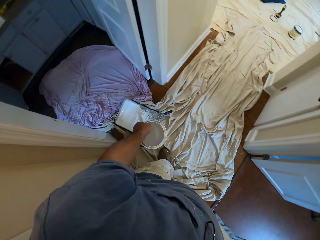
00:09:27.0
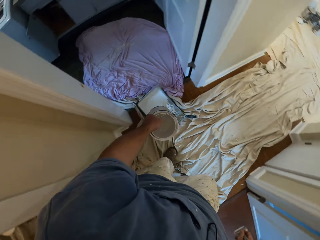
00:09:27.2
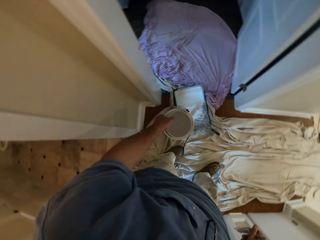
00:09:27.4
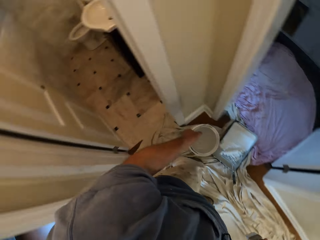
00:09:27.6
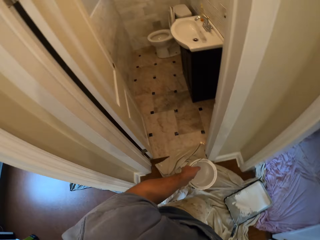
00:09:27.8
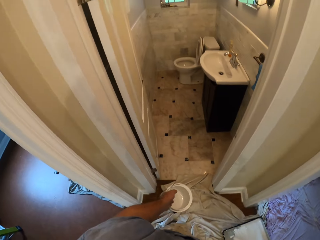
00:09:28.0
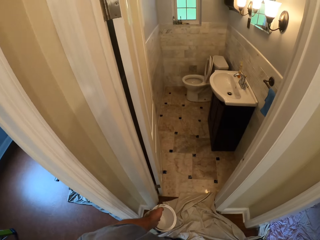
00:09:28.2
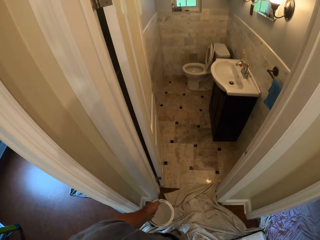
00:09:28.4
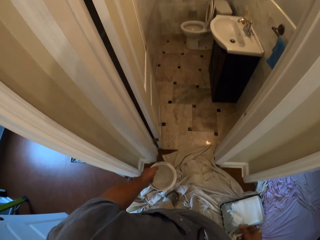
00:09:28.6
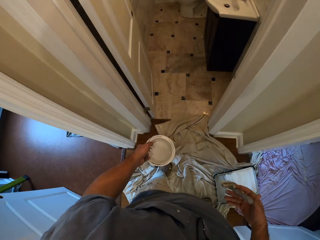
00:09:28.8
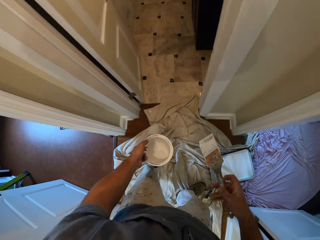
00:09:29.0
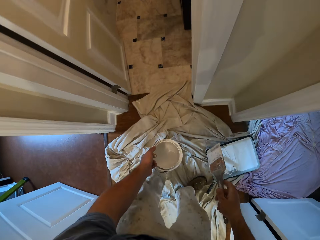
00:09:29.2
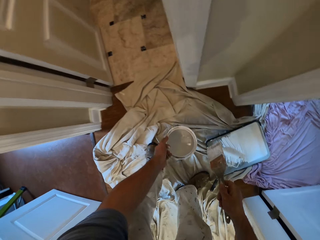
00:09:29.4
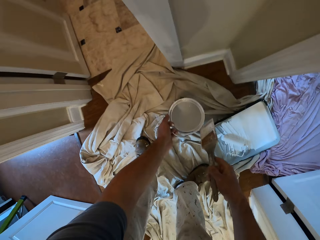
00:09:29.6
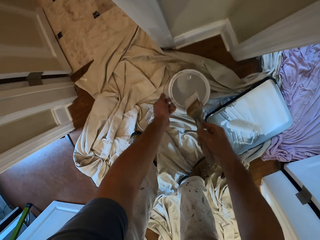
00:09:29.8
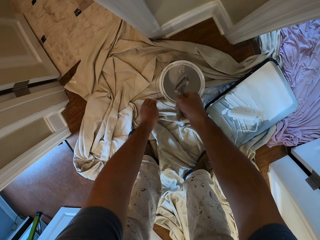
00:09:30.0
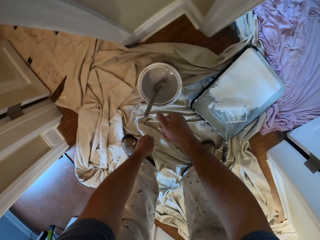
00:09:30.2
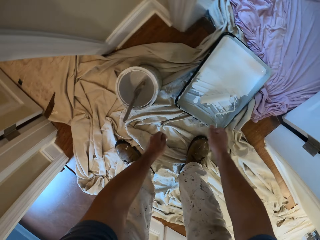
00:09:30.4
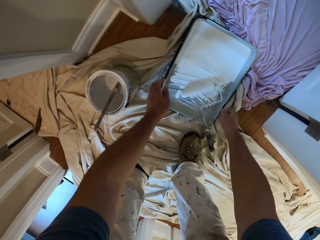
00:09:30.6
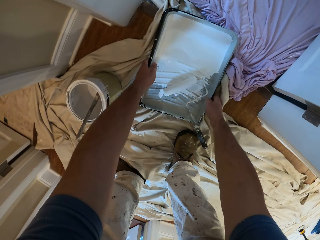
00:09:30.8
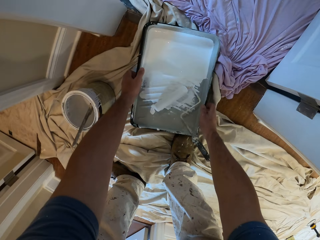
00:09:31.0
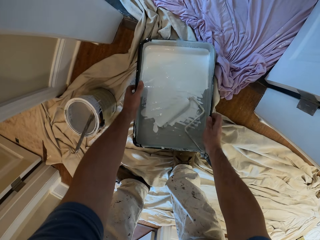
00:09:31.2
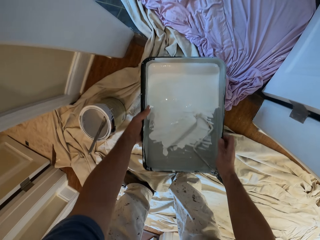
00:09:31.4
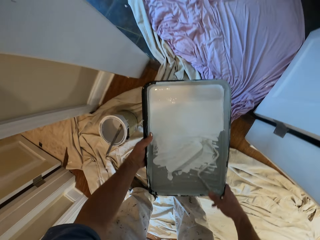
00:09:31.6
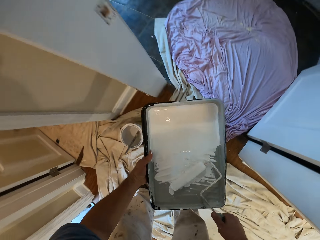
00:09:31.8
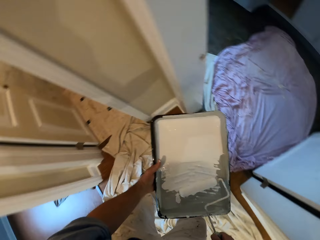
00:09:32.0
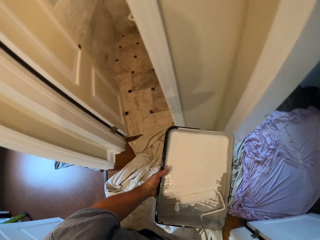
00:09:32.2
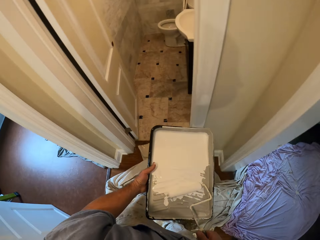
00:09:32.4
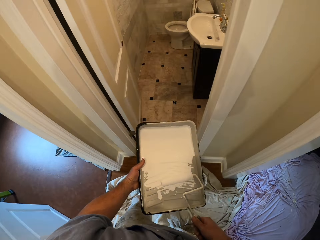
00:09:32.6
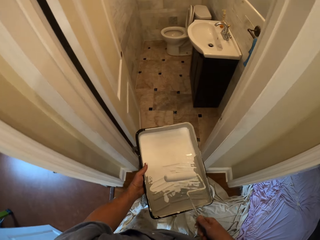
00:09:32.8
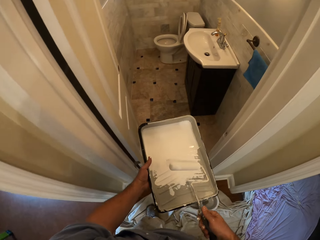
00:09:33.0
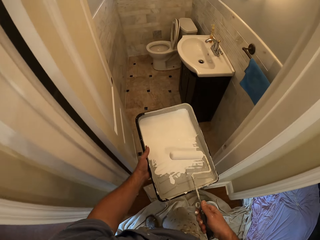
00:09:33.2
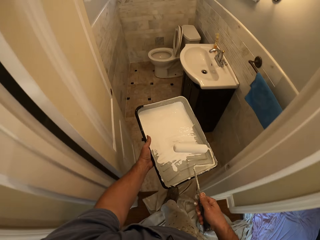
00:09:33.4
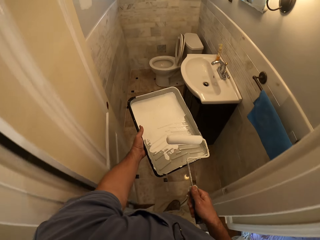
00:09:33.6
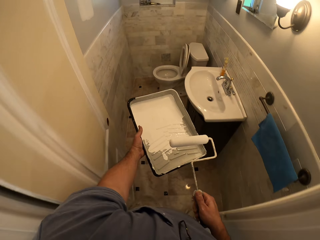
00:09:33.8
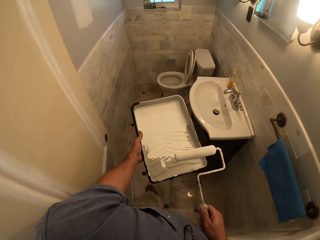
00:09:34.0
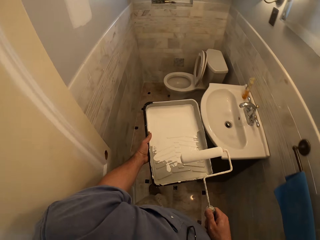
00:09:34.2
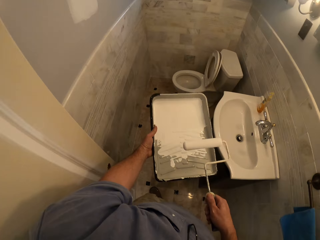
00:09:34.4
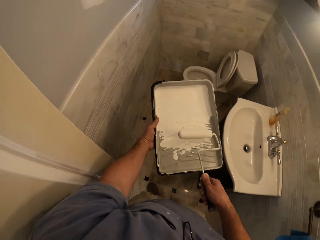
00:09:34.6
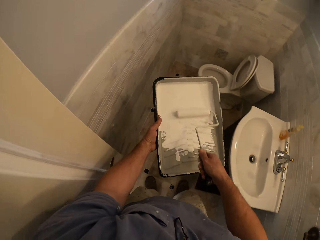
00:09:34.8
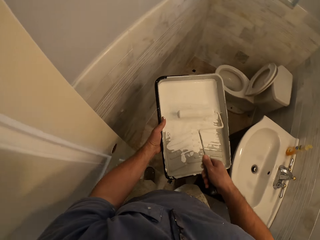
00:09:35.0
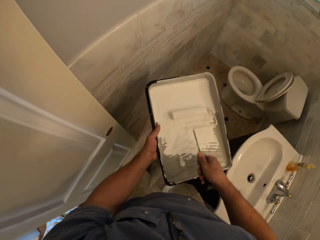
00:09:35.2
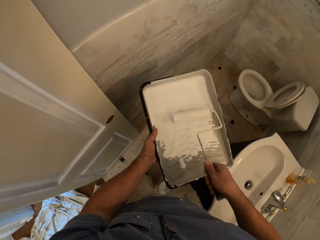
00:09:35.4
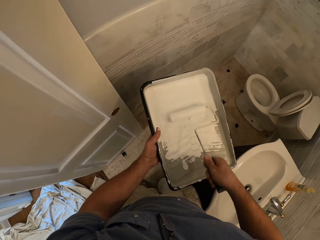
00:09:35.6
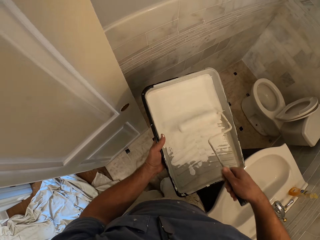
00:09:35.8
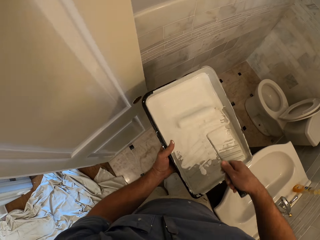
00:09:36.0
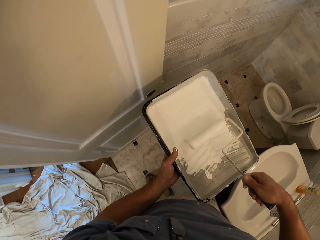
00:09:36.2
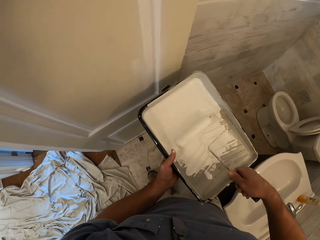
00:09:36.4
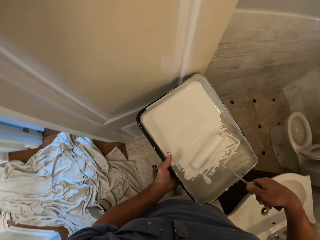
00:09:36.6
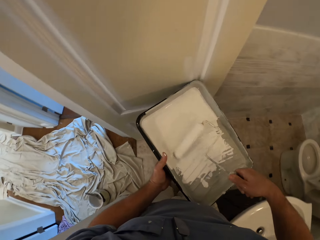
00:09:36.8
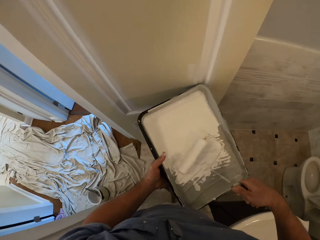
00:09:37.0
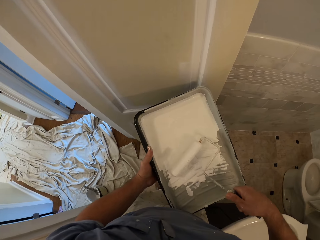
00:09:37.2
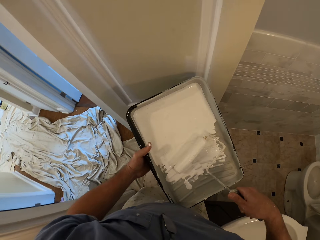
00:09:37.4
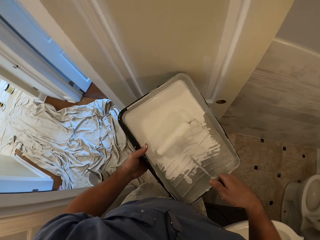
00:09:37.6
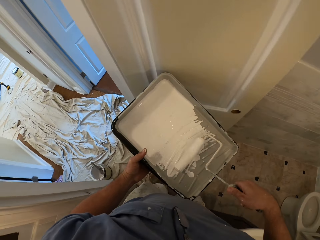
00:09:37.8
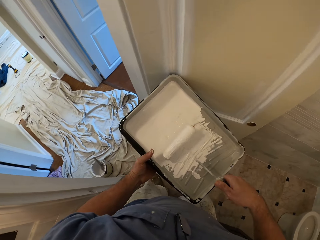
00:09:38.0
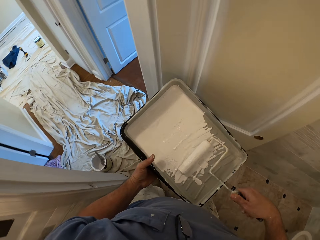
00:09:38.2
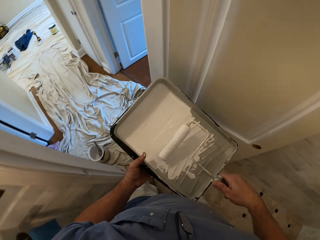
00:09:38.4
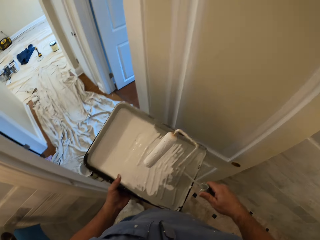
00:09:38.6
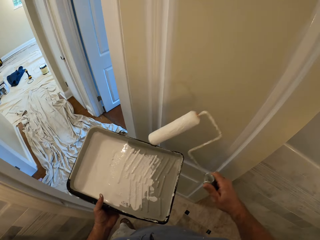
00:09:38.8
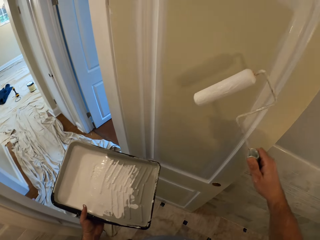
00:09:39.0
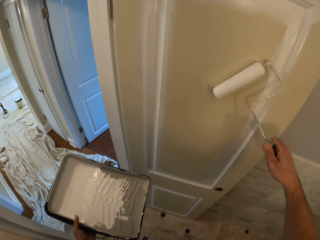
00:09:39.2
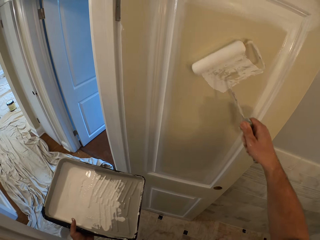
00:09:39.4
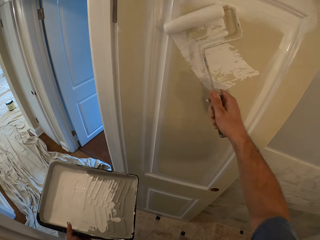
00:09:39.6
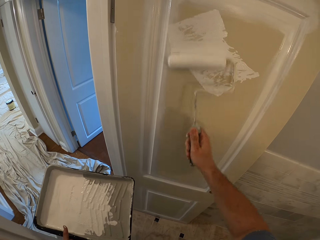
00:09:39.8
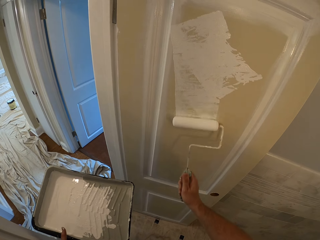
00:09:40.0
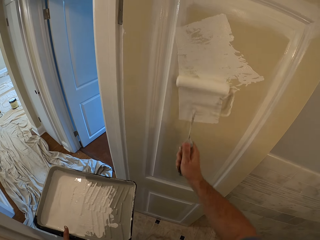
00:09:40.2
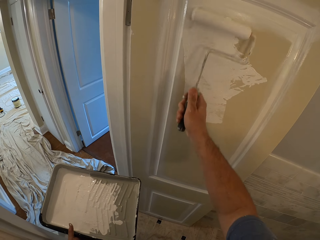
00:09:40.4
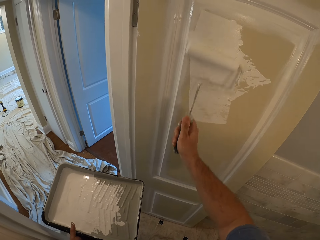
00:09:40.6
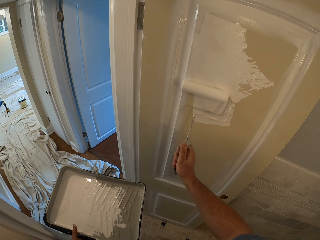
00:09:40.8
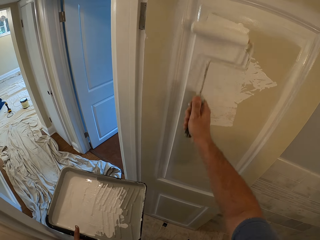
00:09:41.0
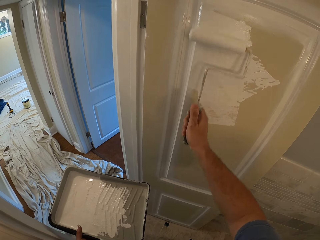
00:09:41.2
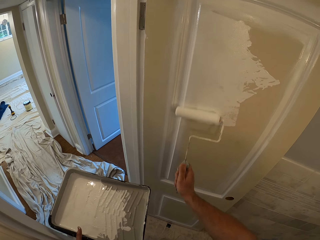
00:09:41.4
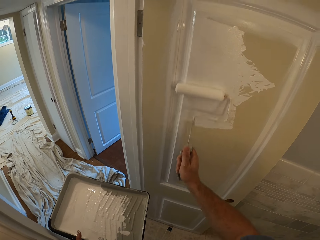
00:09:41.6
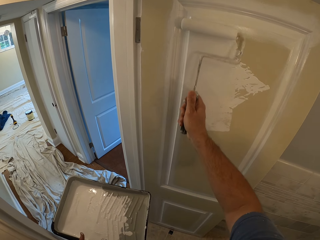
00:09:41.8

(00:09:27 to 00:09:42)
The camera wearer drops the paint container on the ground. They drop the paint brush in the paint container. They carry the paint tray from the ground. They pick up the container with a roller brush. They hold the roller brush. They walk into the bathroom towards the toilet. They dip the paint roller into the paint tray. They paint the door with the paint roller.

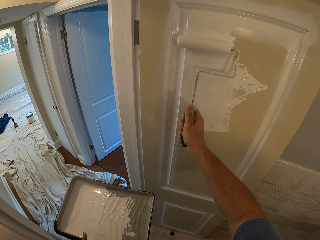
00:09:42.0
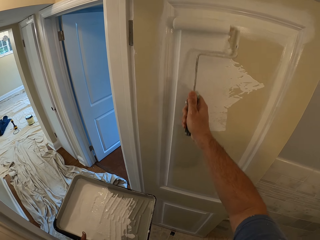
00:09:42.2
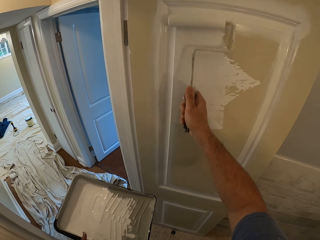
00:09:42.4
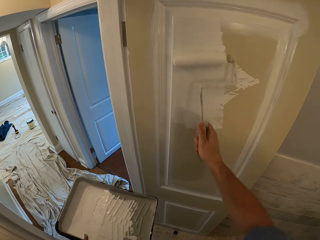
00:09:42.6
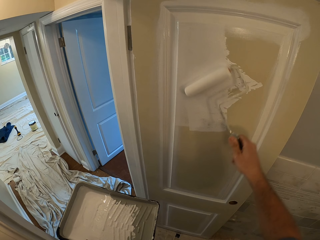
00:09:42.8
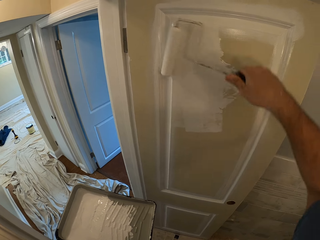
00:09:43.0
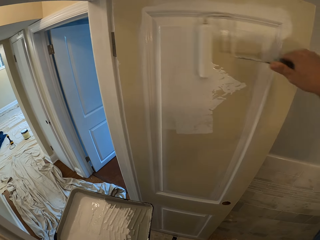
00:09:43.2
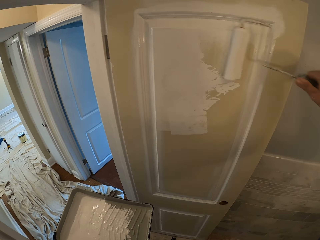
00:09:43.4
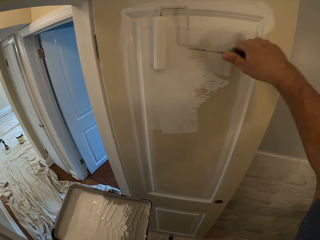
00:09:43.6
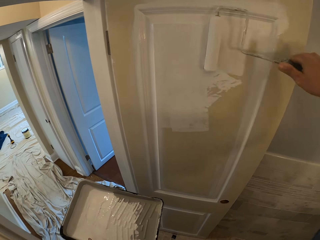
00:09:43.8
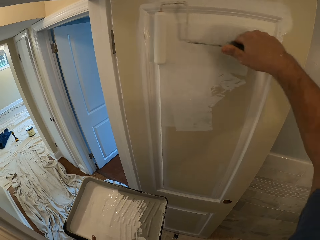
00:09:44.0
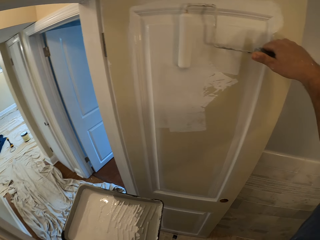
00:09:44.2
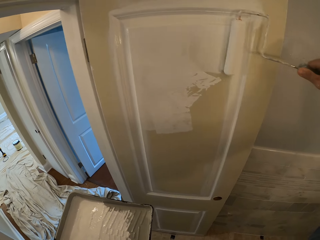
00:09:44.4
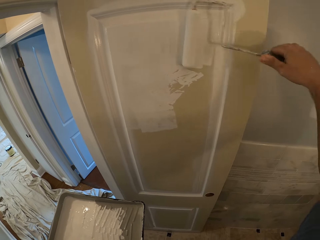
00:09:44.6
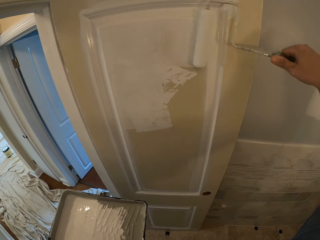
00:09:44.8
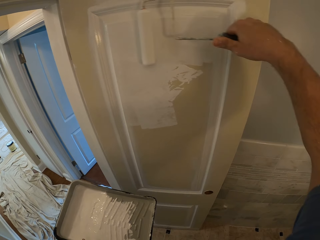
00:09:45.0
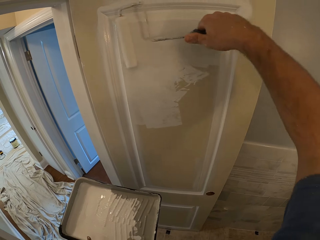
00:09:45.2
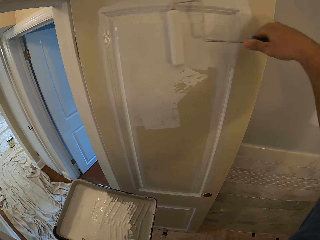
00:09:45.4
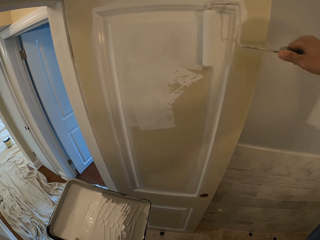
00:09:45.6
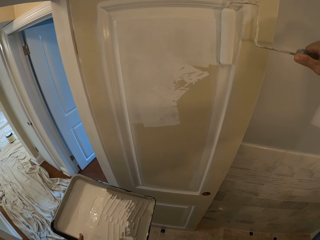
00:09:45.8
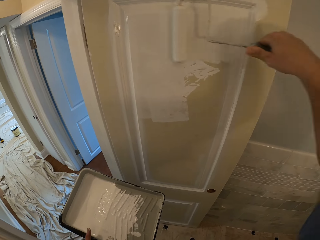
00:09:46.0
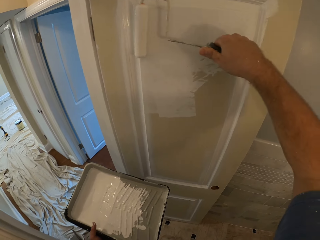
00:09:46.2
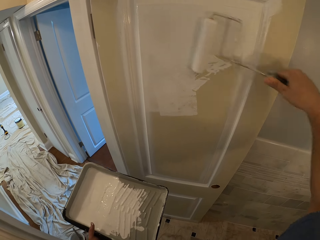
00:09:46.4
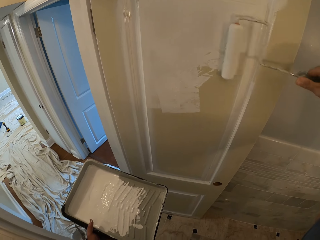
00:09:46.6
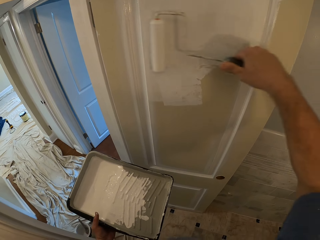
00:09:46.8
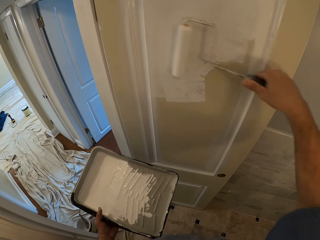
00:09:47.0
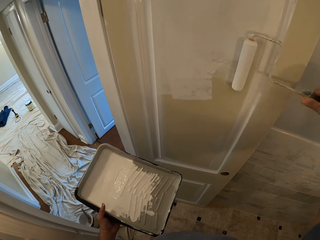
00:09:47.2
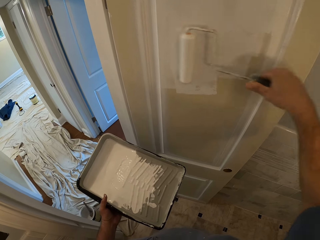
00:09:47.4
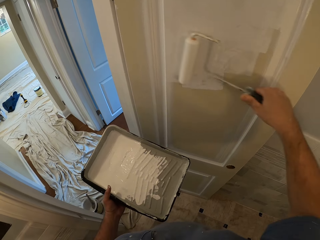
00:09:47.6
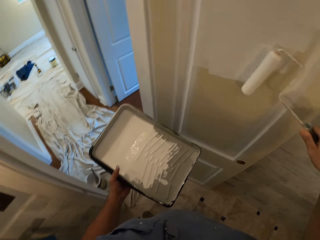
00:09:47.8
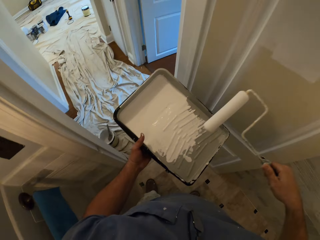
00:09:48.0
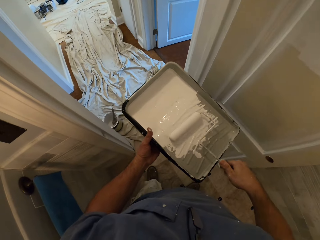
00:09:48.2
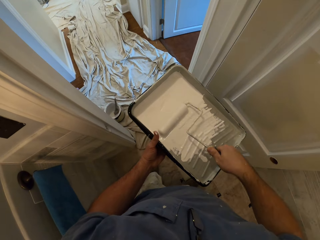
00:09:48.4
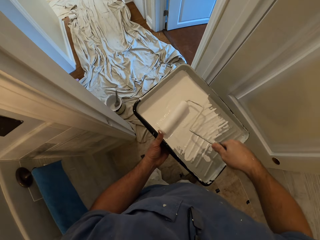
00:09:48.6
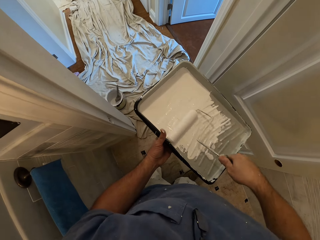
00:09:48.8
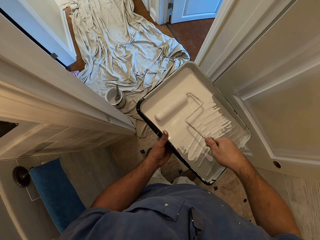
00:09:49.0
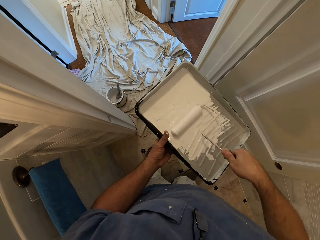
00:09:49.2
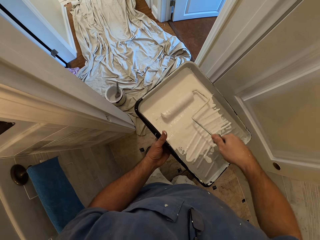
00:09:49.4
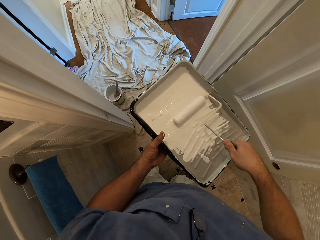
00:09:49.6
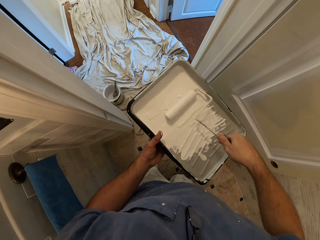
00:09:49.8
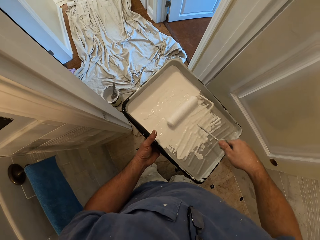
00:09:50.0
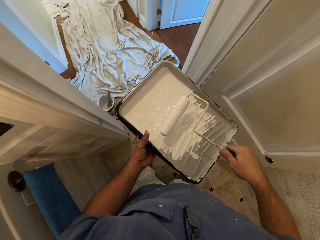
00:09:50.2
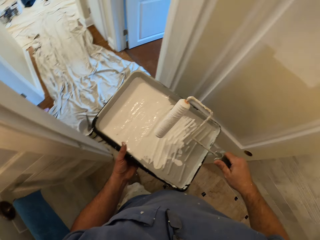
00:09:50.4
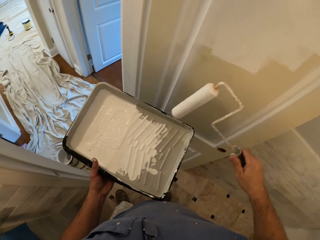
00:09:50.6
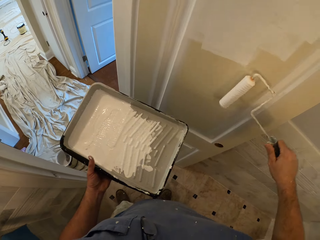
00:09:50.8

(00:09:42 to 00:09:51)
The camera wearer dips the paint roller into the paint tray.
